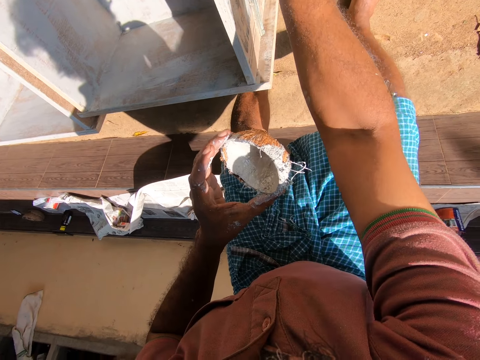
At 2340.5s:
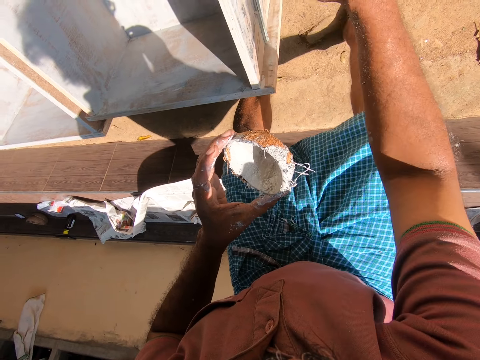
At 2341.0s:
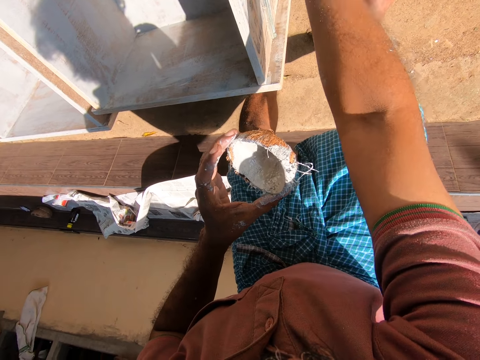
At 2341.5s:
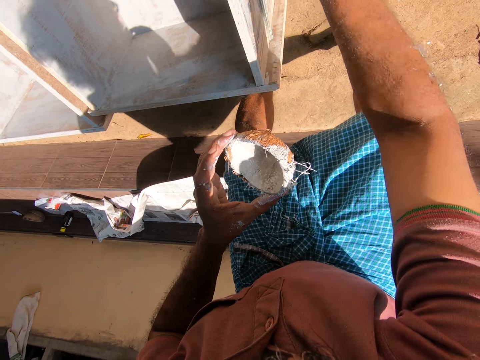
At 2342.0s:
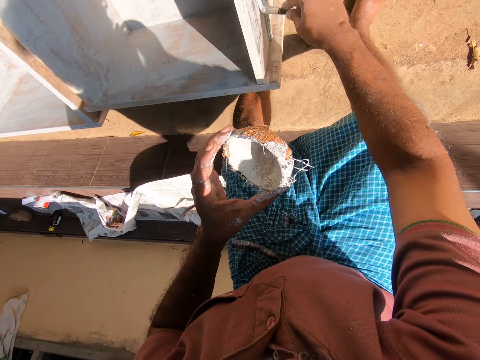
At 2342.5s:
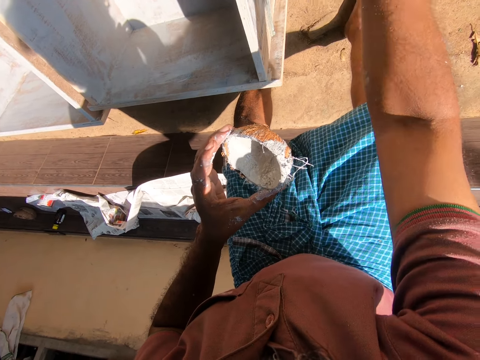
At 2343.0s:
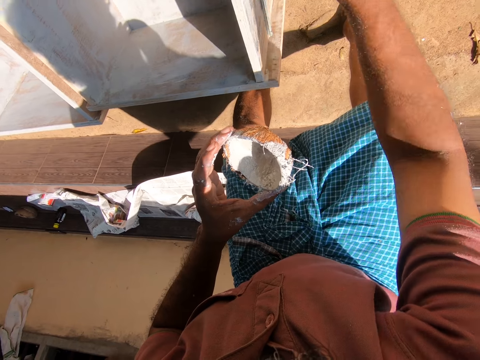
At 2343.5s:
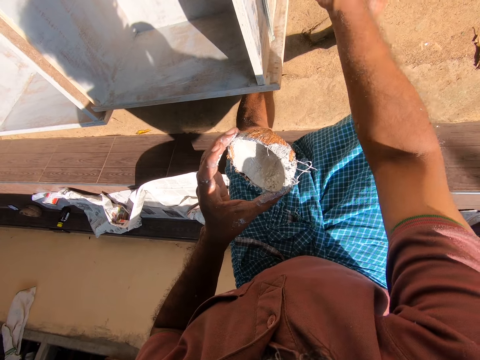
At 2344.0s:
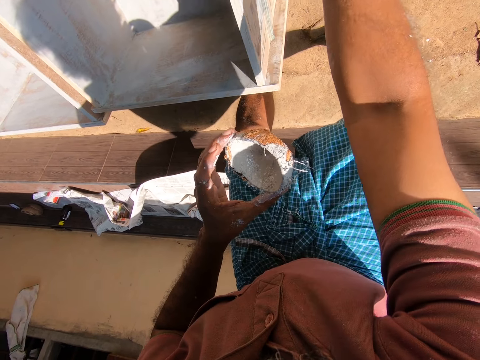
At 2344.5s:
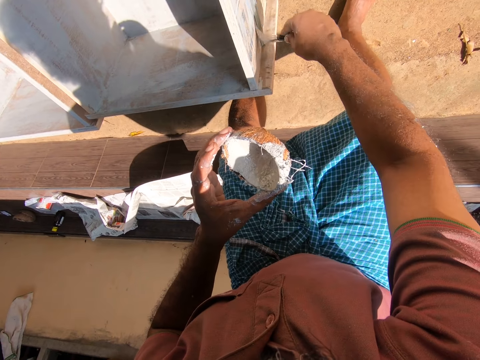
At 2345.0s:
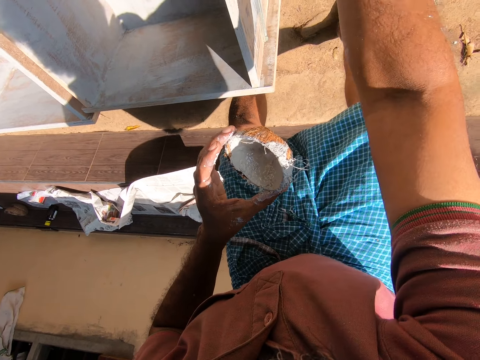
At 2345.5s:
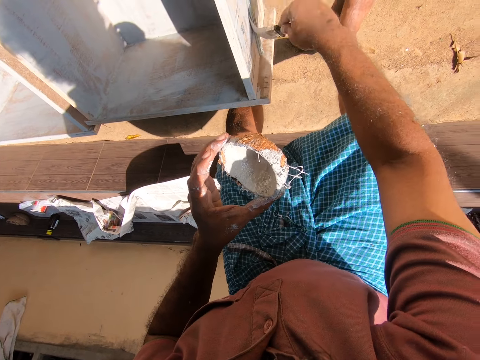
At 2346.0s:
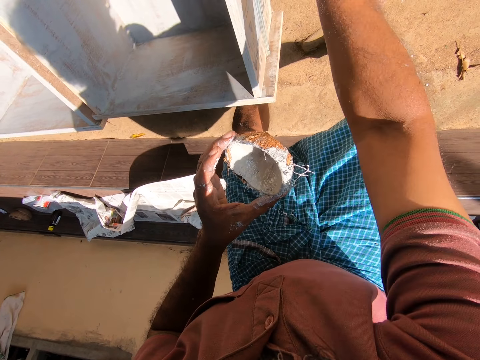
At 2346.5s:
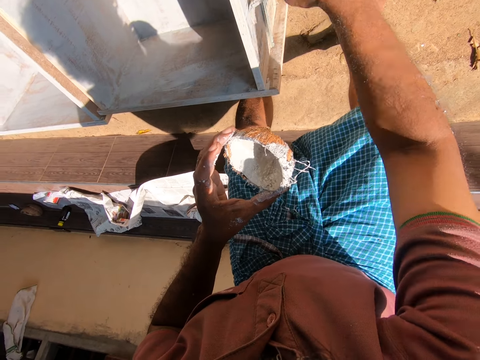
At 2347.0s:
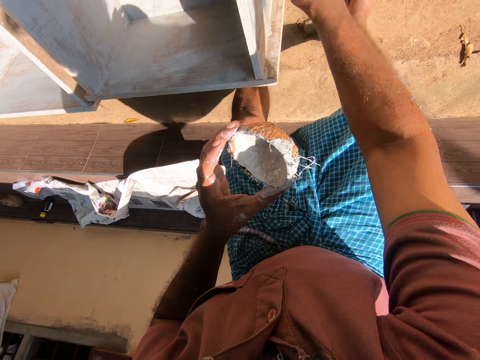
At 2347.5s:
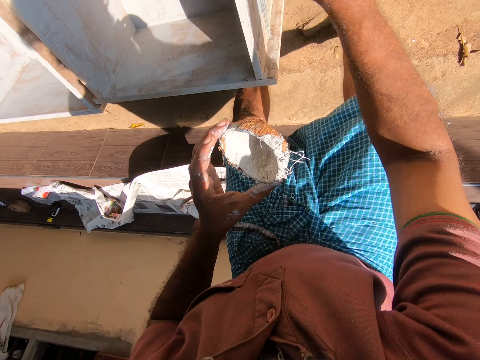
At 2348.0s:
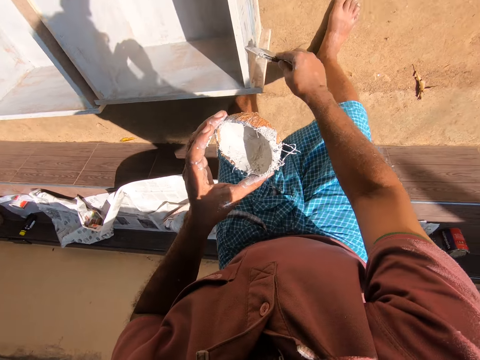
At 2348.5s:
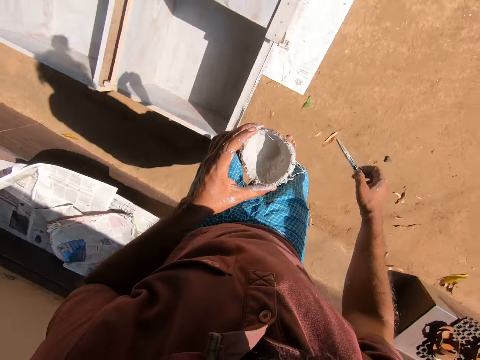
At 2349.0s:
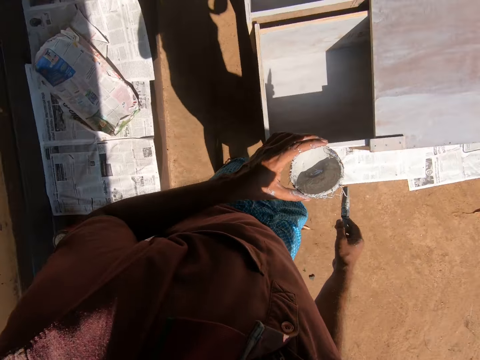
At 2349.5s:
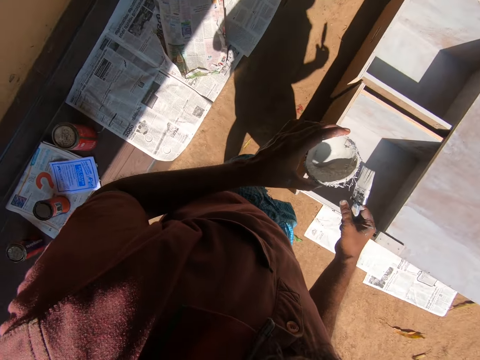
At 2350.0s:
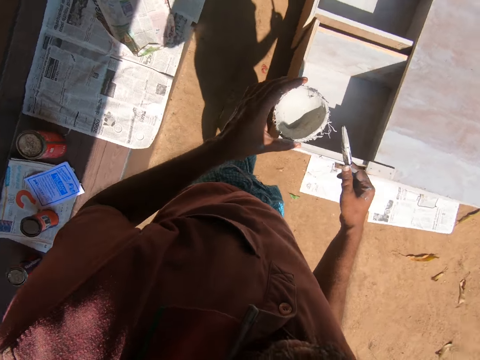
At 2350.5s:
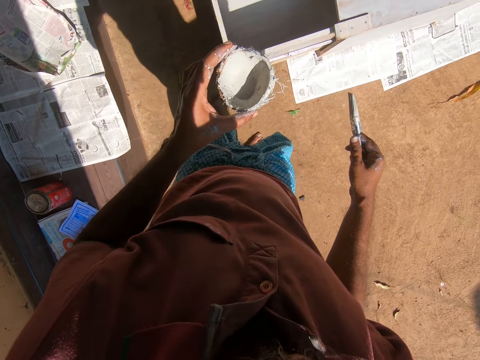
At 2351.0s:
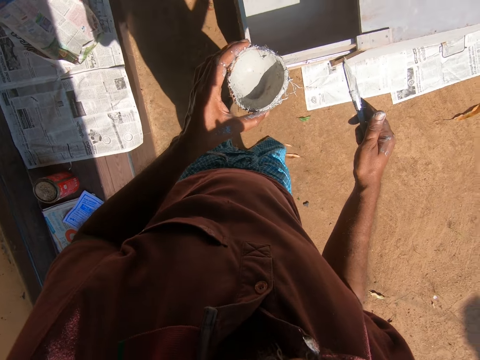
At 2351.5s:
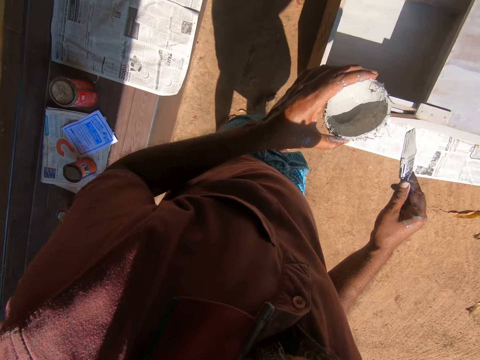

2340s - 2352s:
The camera wearer turns around.

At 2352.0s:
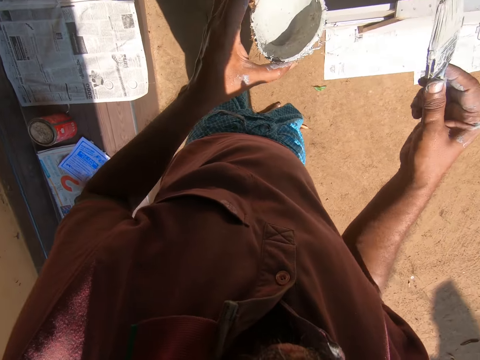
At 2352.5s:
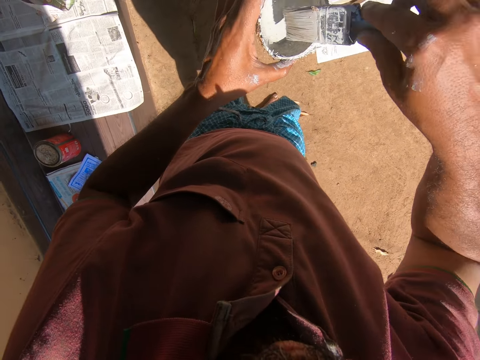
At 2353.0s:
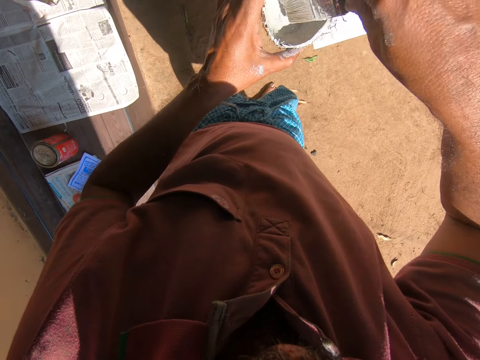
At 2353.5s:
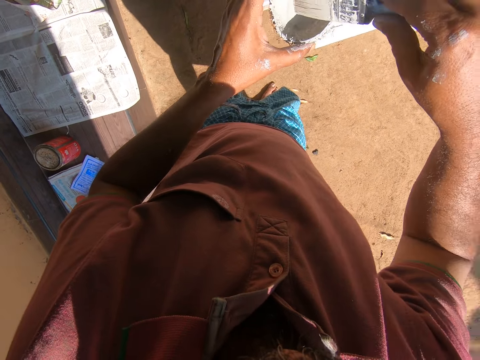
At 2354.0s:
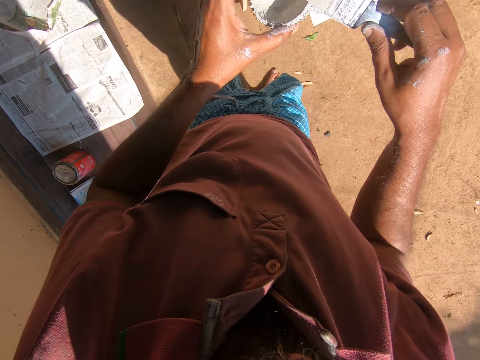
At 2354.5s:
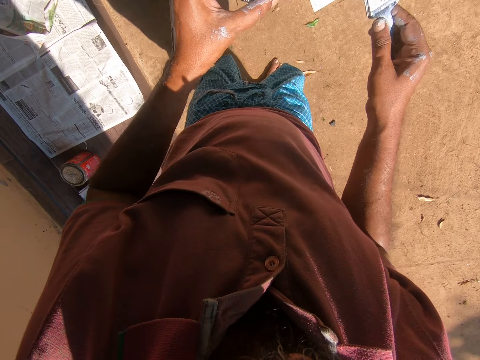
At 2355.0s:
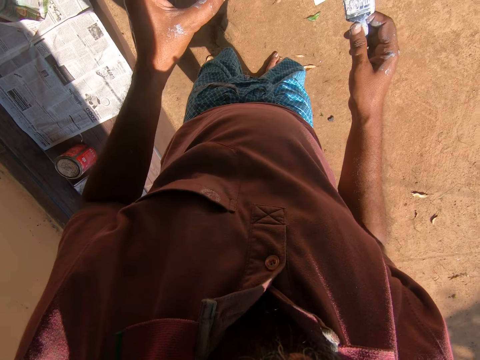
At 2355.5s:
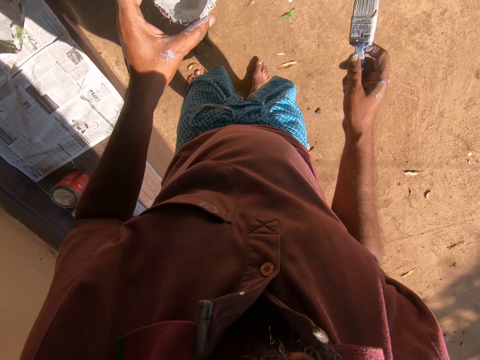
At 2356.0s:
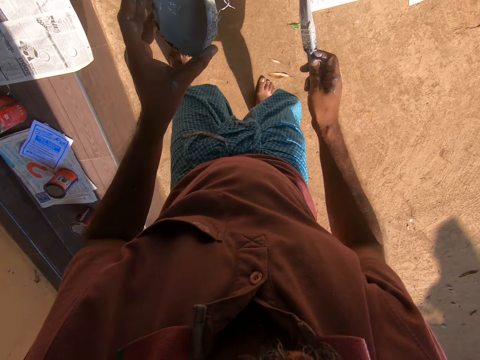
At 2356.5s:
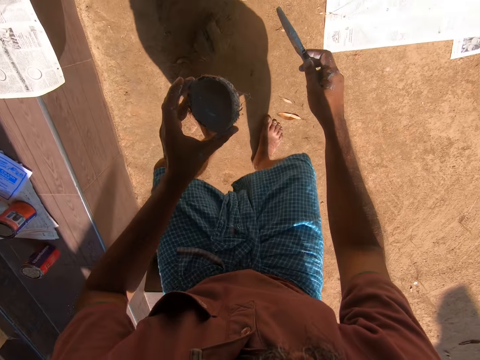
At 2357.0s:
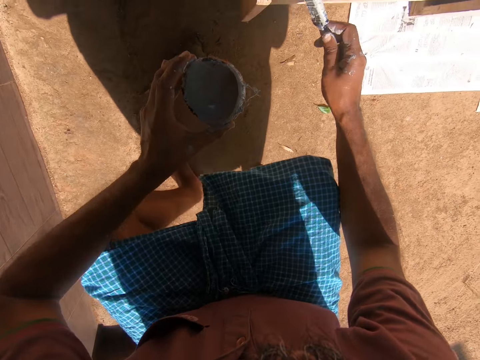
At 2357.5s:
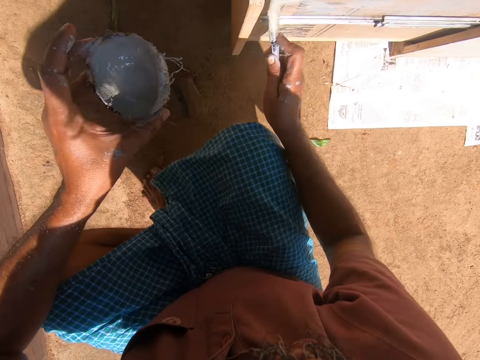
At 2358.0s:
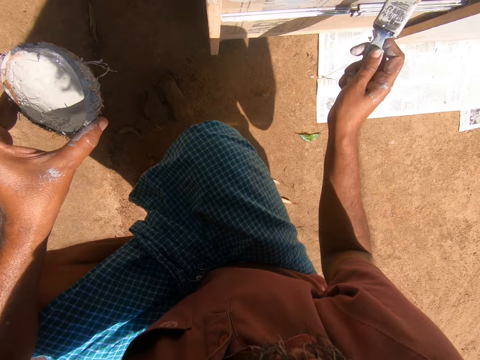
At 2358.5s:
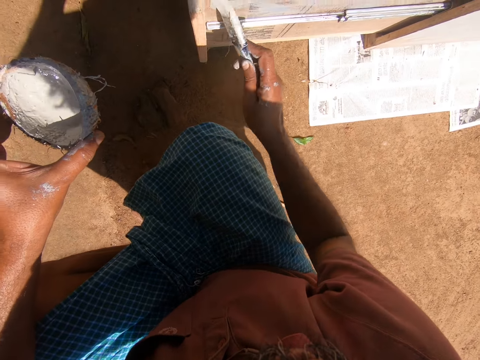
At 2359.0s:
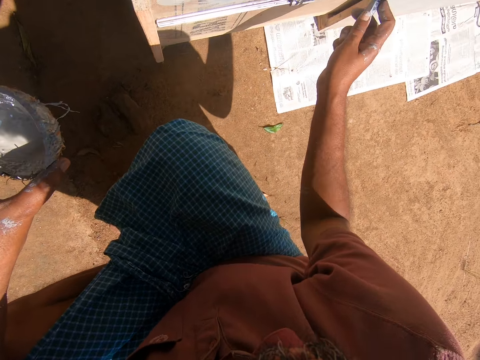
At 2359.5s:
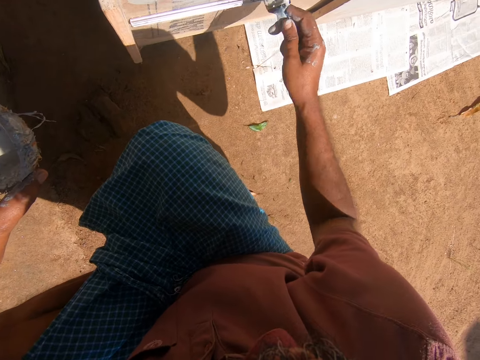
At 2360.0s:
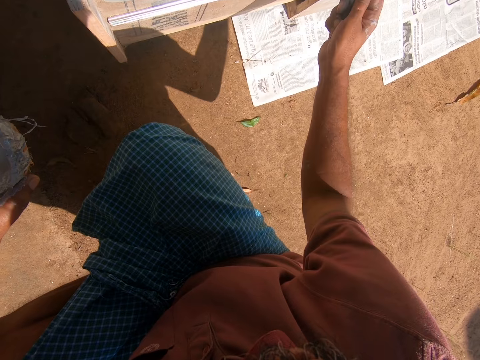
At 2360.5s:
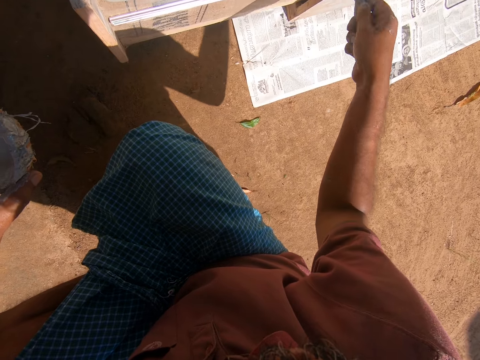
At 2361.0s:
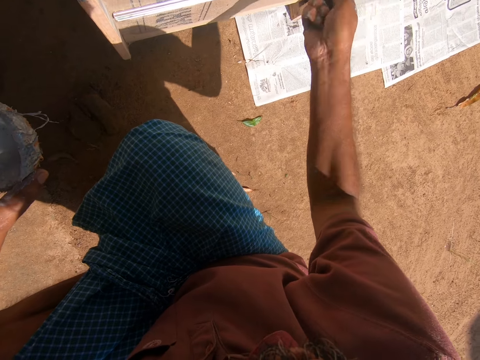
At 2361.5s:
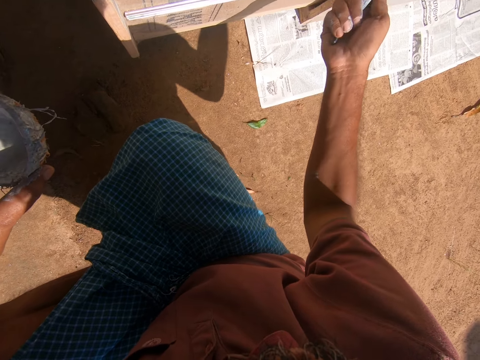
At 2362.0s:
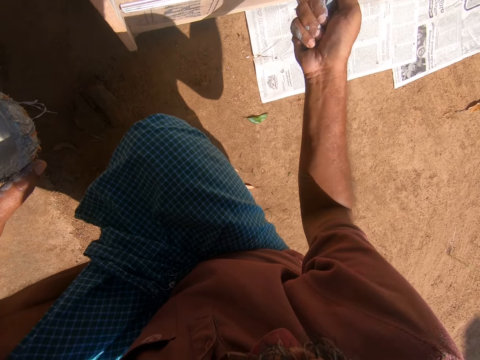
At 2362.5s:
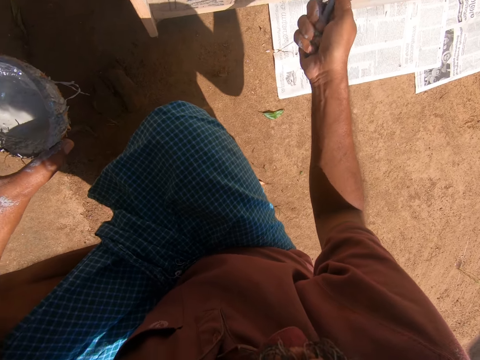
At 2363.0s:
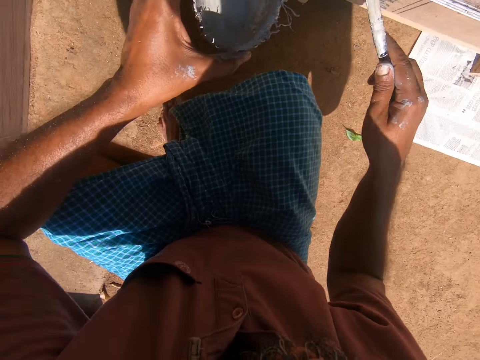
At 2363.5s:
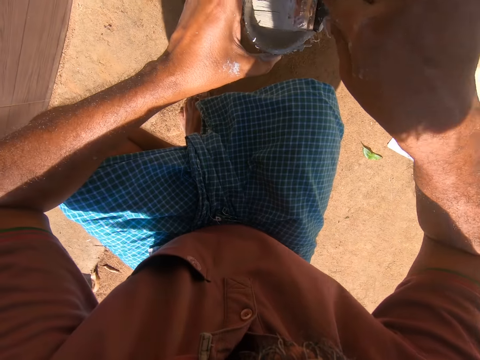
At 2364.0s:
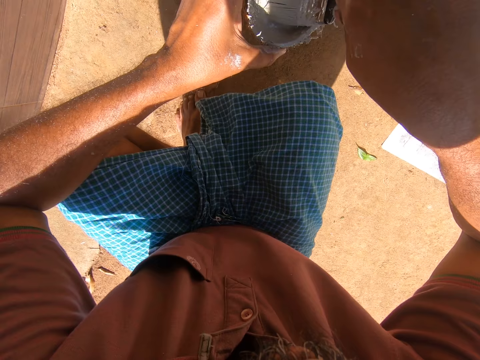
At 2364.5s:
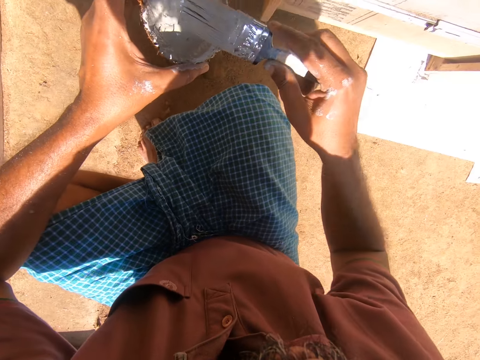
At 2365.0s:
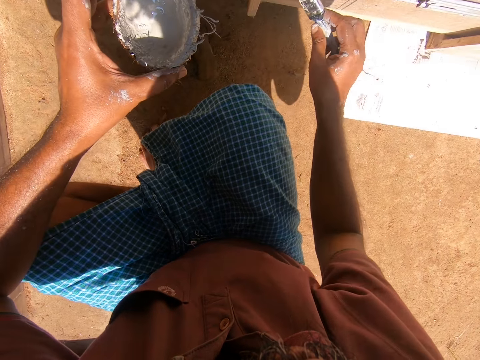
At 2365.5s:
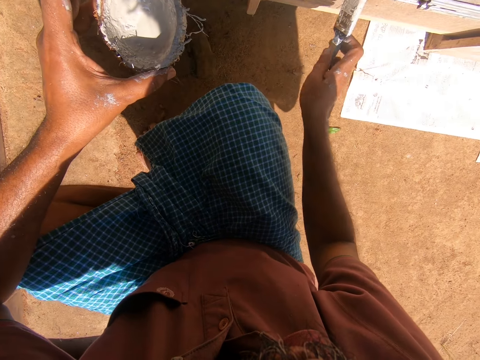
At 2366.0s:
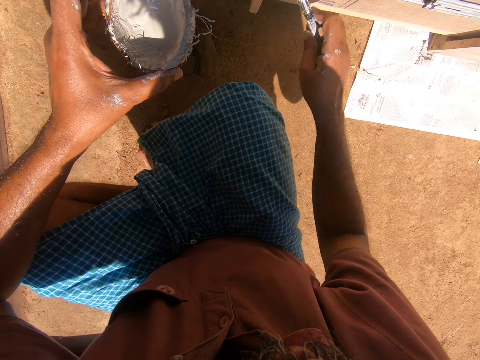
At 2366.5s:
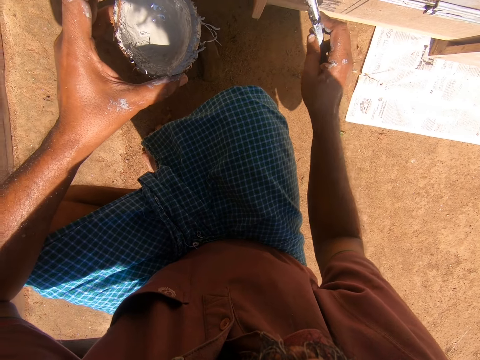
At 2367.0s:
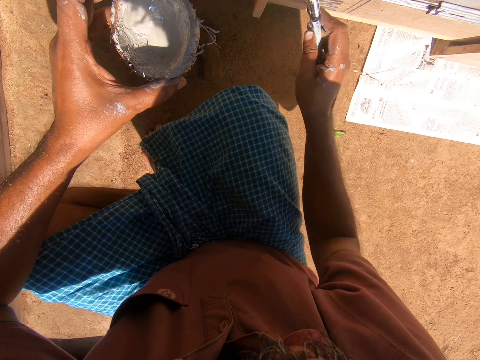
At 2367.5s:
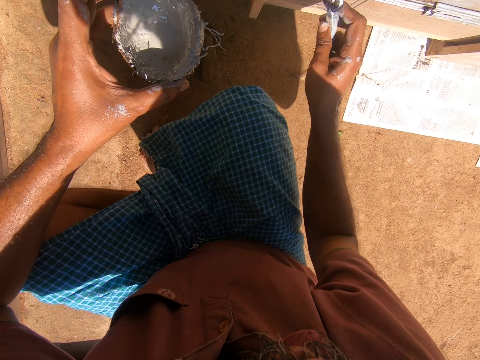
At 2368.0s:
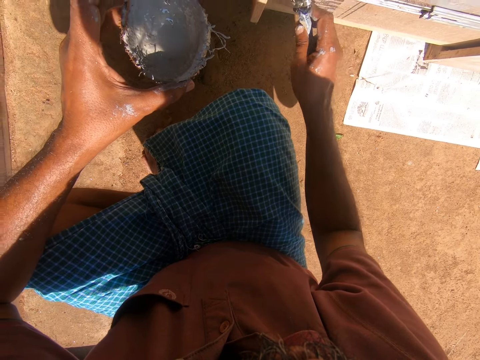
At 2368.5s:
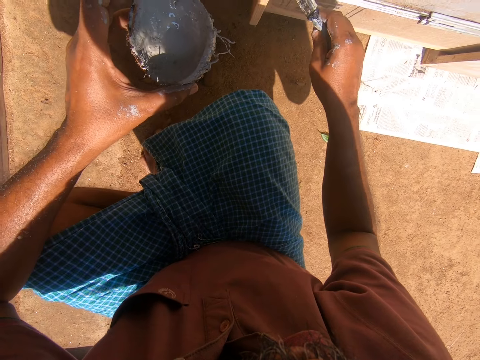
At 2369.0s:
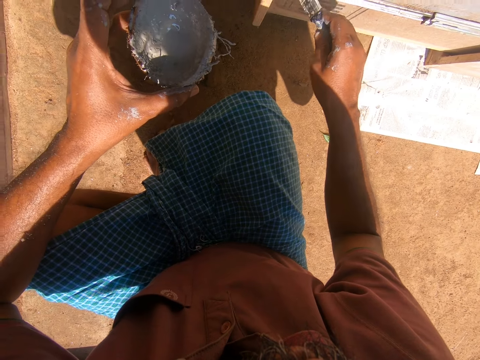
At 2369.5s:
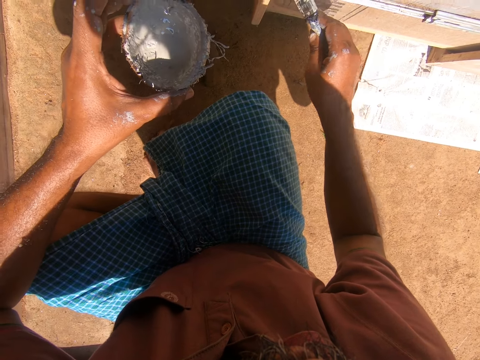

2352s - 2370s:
The camera wearer takes paint from the coconut shell with the paintbrush. They rub the paintbrush on the coconut shell. They squat. They paint the wooden furniture with the paintbrush. They take paint from the coconut shell with the paintbrush. They paint the wooden furniture with the paintbrush.
